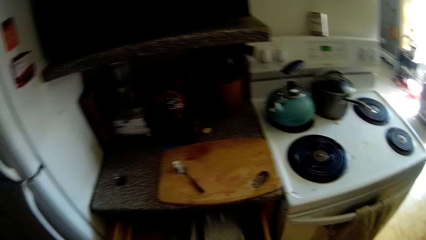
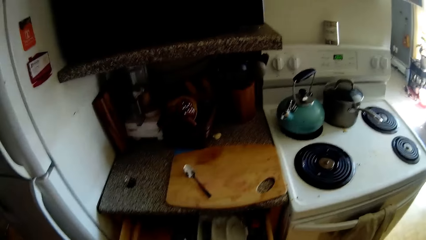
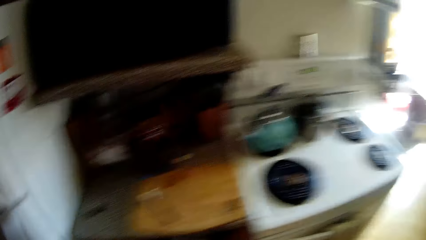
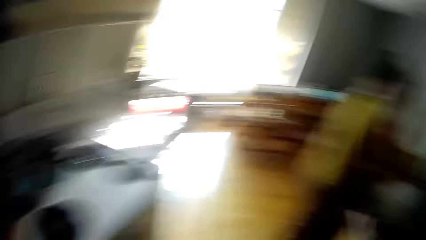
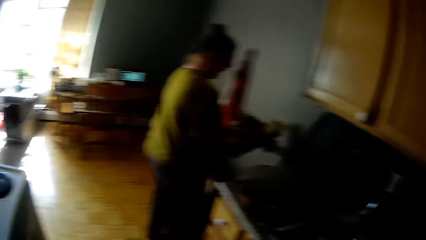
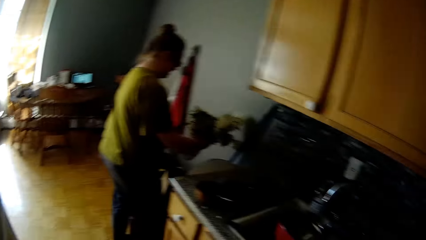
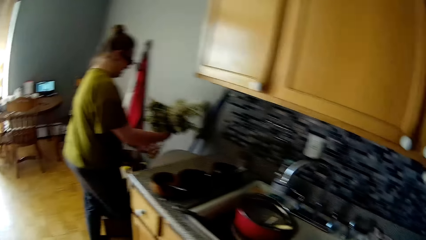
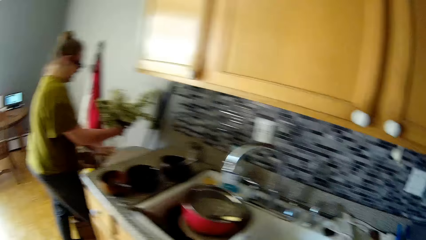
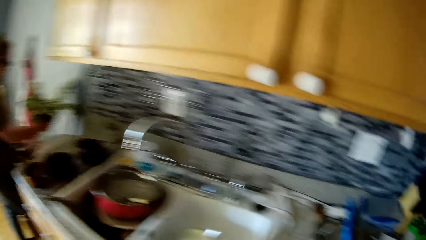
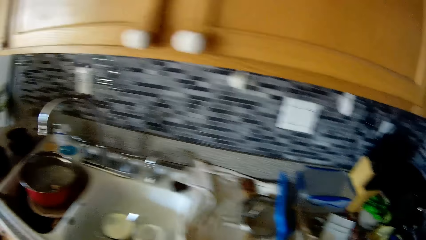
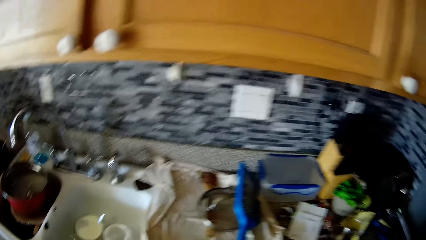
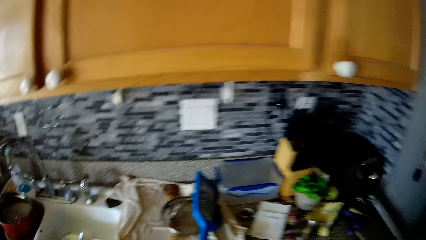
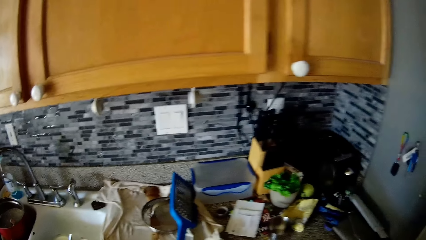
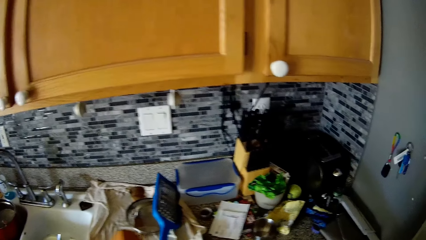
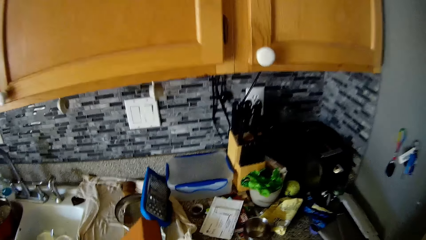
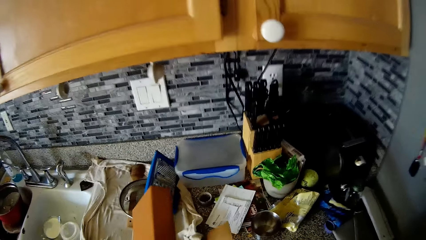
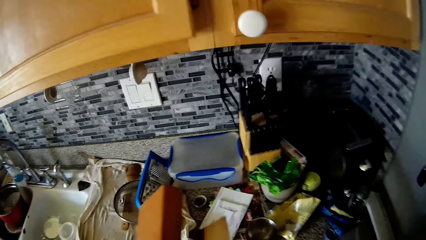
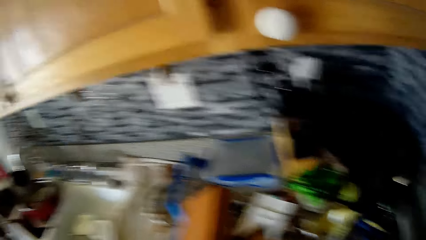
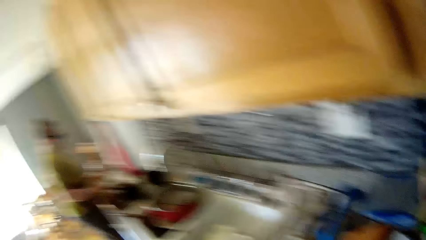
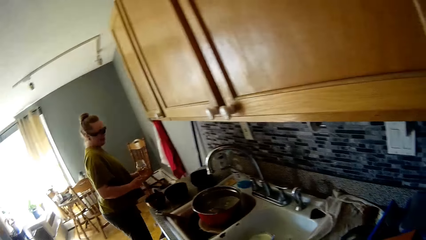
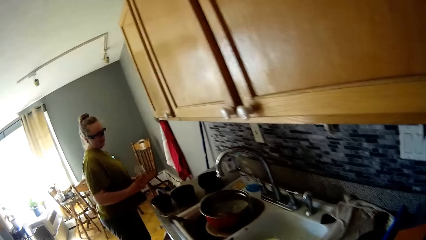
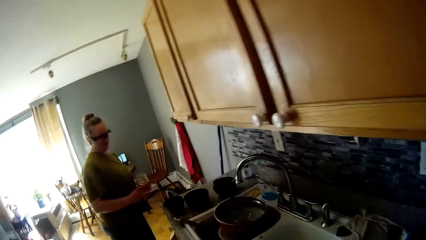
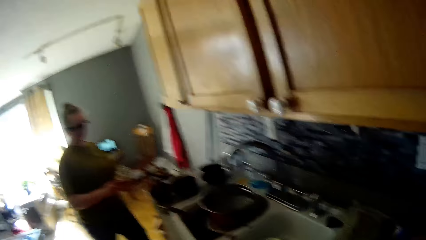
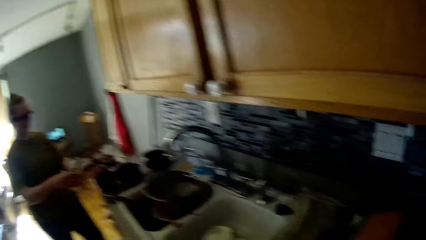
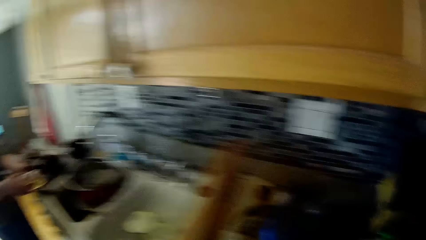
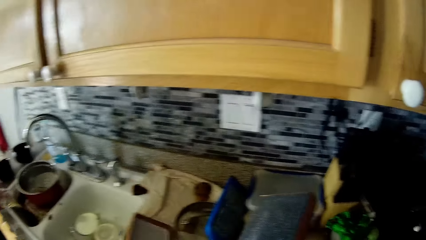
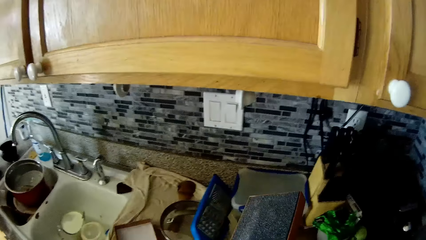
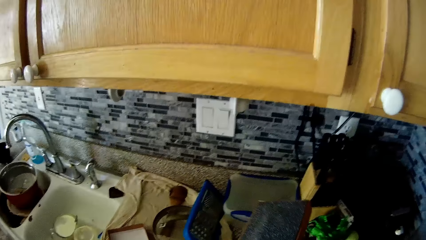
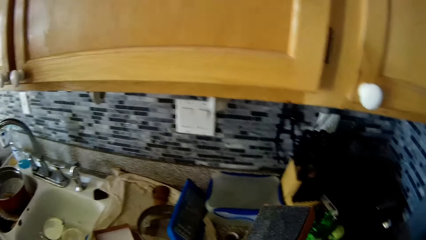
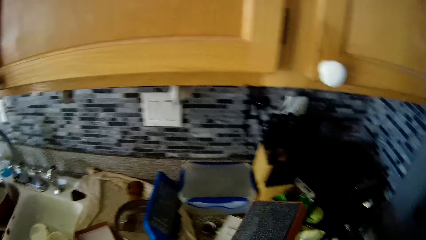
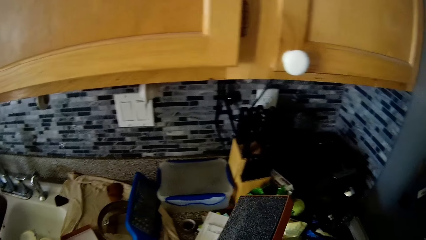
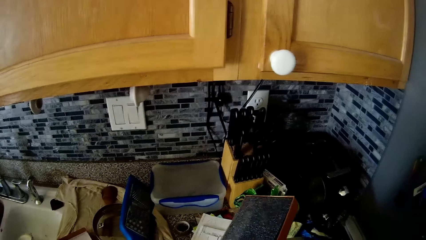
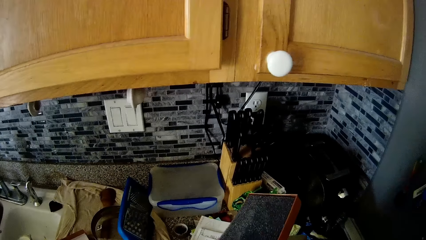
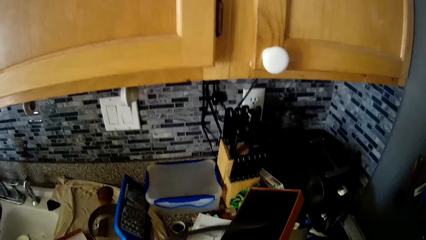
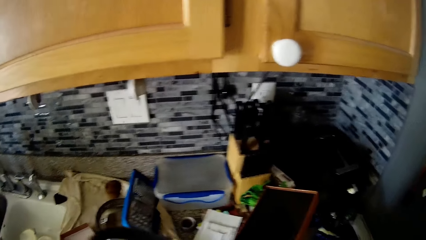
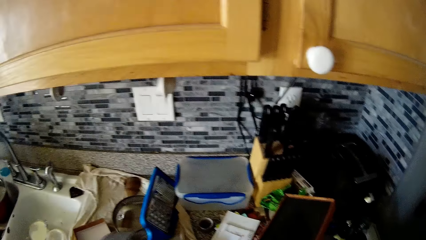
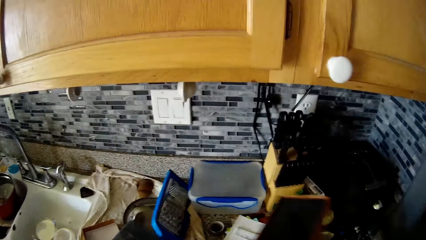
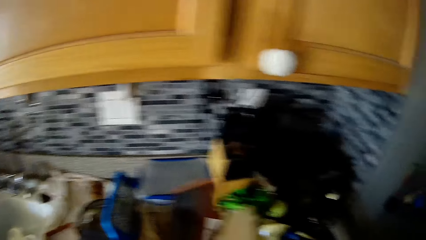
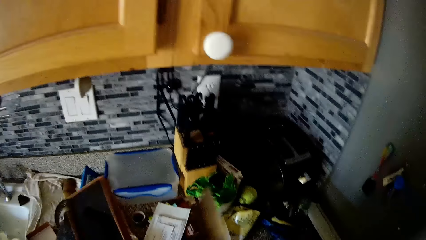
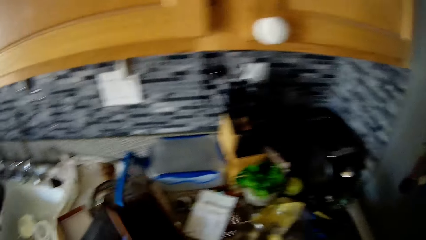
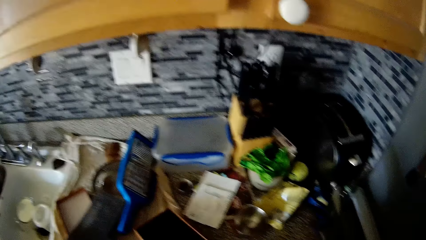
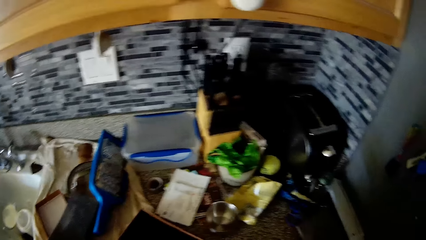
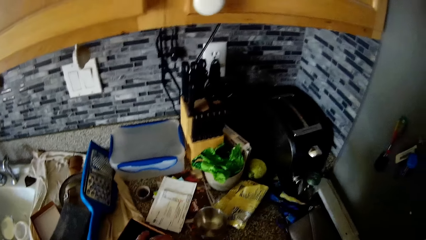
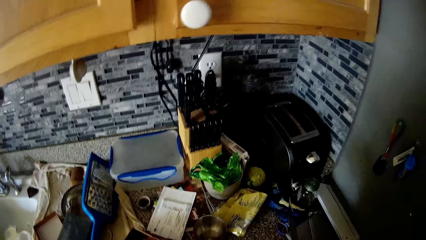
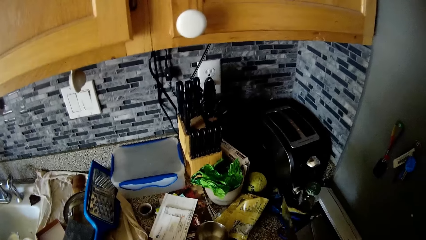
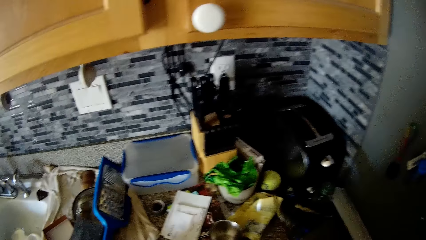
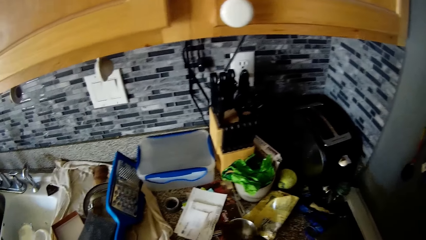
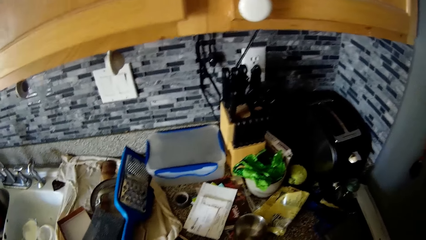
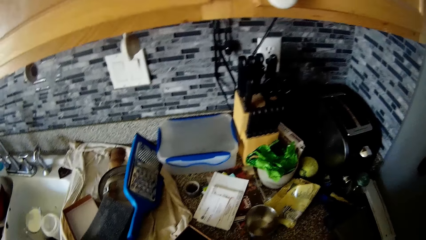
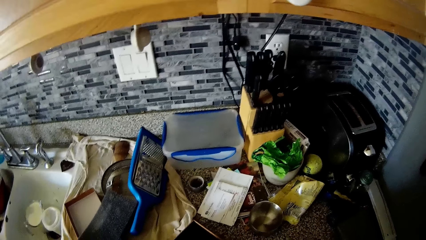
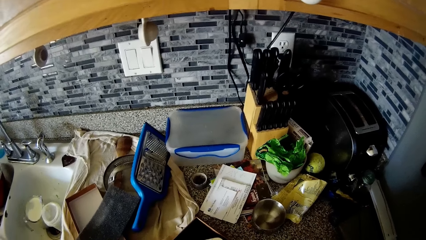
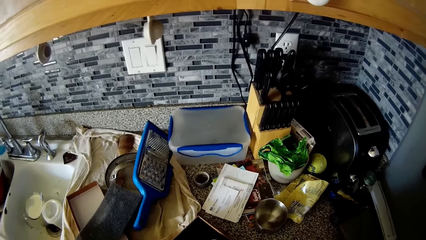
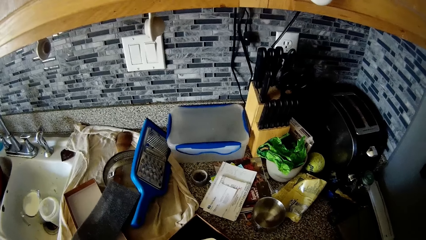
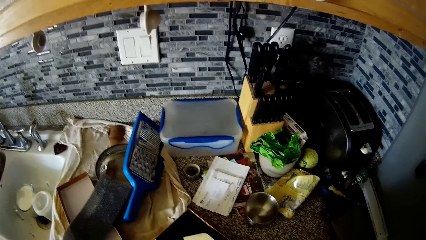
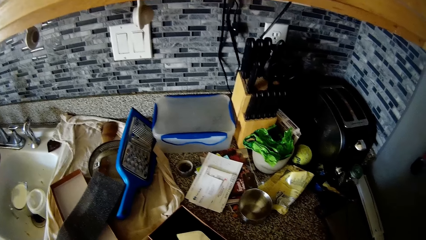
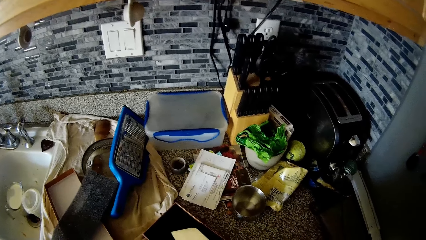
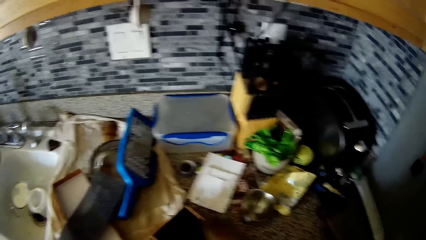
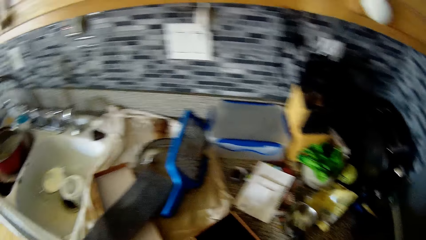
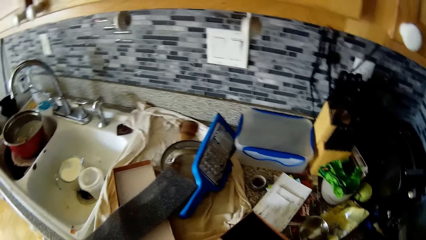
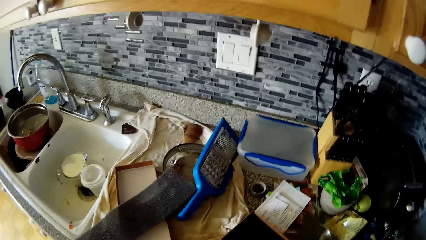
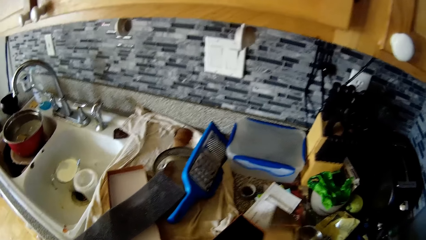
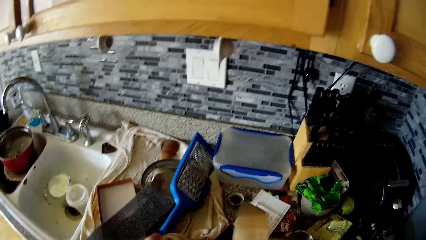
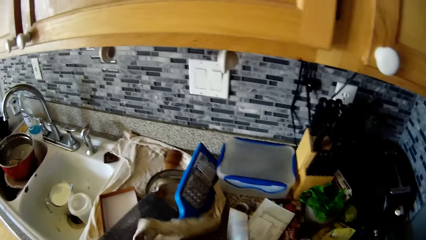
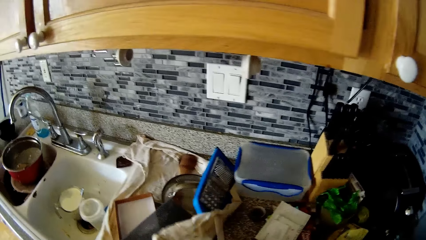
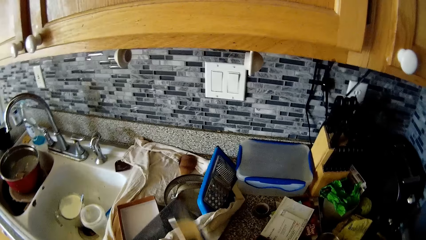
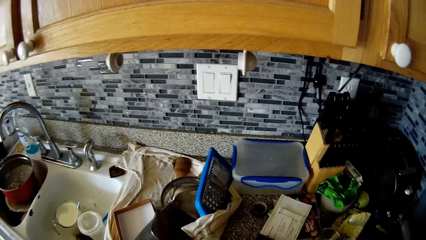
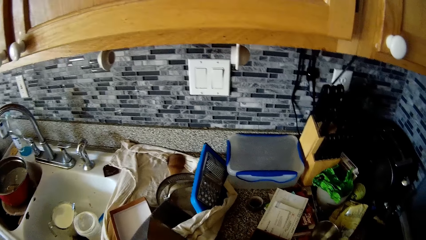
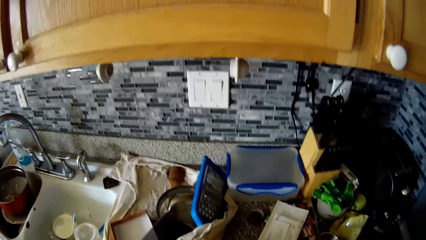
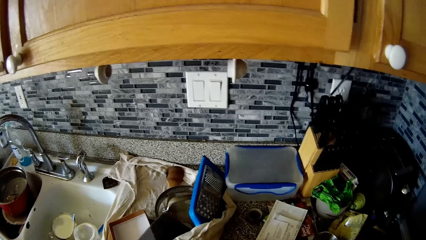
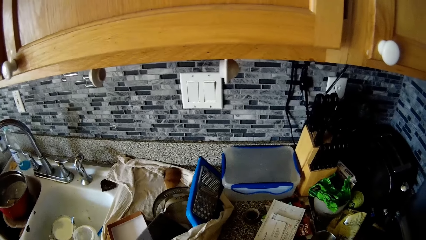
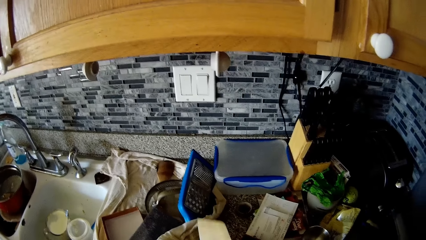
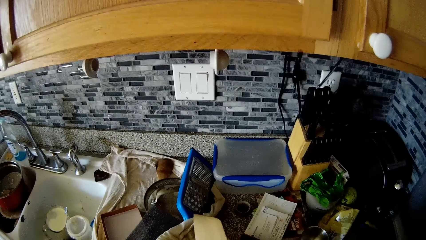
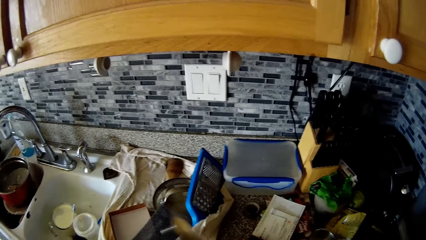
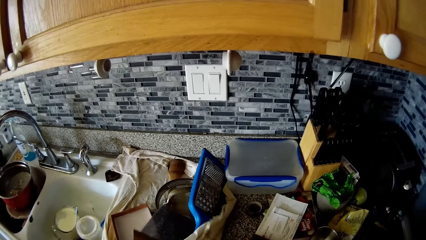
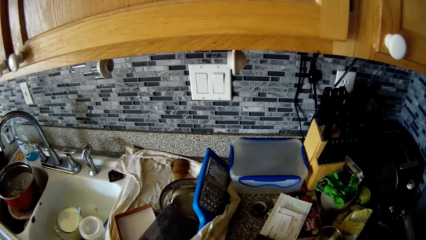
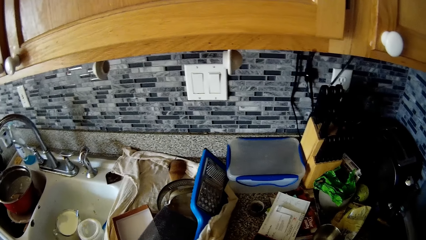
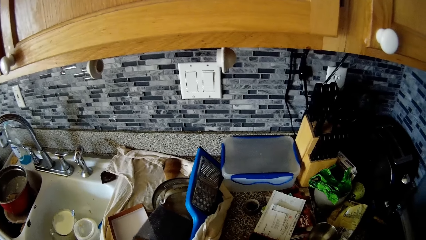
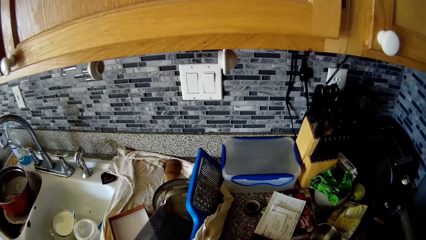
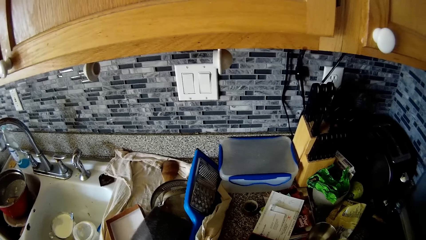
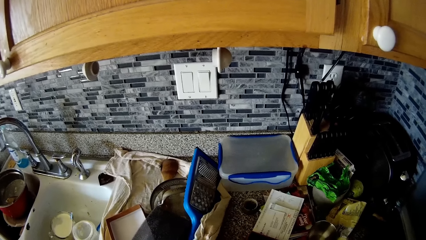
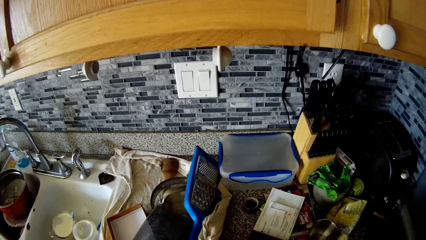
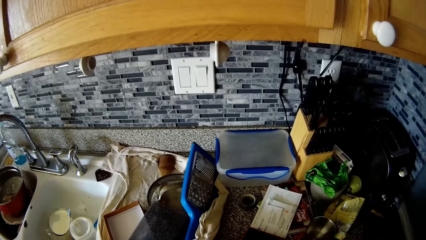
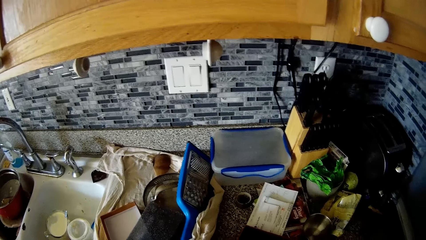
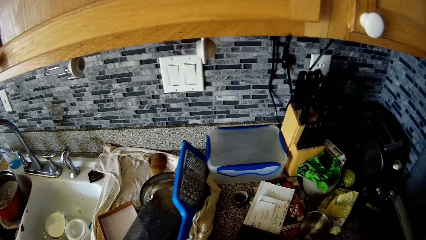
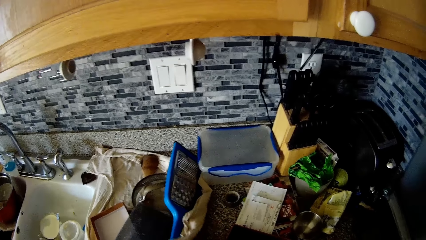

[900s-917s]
The camera wearer dialogues with a woman. He drops cartons on the sink countertop with his hands. The woman holds a glass cup in her left hand, passes the glass cup from her left hand to her right hand and pours out drink from the glass cup in her right hand into the sink. The camera wearer drops a carton lid on the sink countertop with his left hand. He removes an acoustic foam from the carton with his left hand. He drops the acoustic foam on the sink countertop with his left hand. He passes the carton in his right hand to his left hand. He picks a knife from the sink countertop with his right hand. He drops the carton in his left hand on the sink countertop. He dialogues with the woman. He arranges papers.
